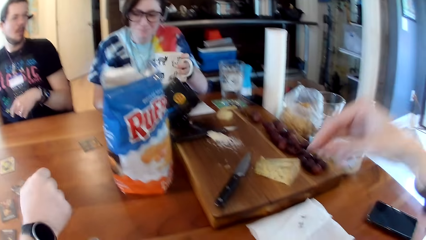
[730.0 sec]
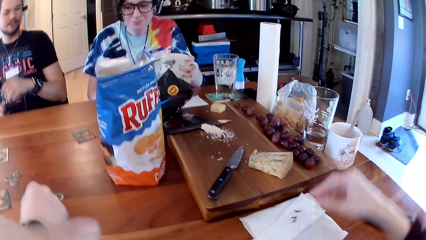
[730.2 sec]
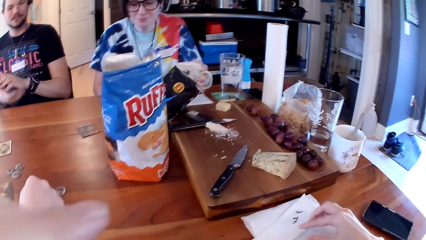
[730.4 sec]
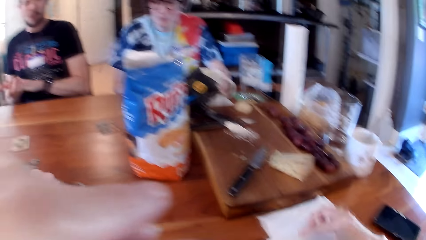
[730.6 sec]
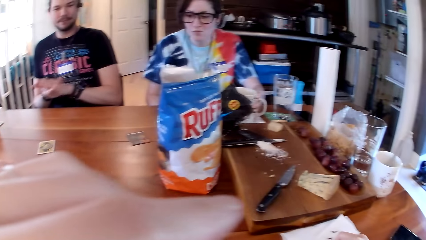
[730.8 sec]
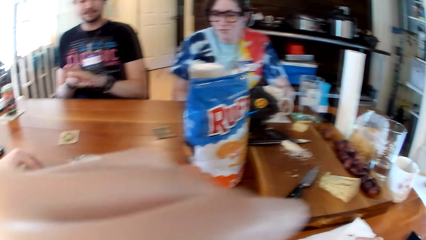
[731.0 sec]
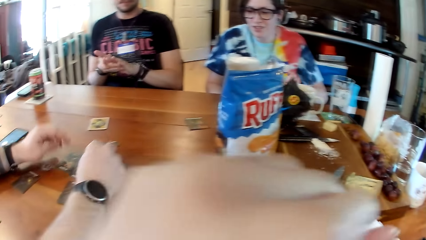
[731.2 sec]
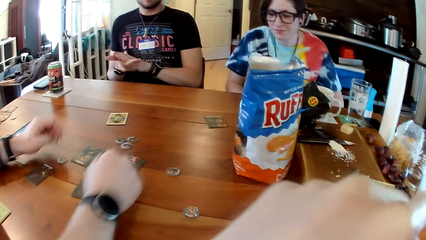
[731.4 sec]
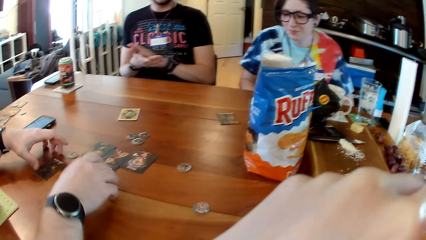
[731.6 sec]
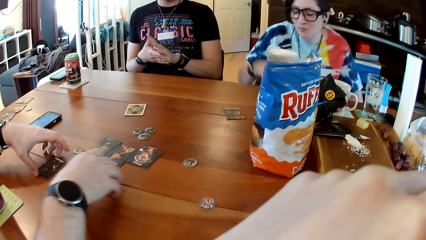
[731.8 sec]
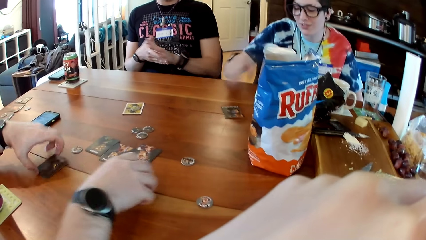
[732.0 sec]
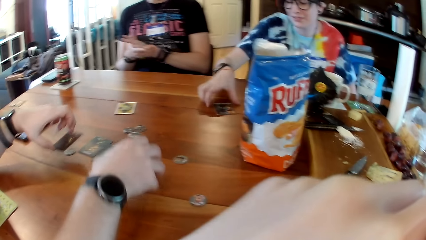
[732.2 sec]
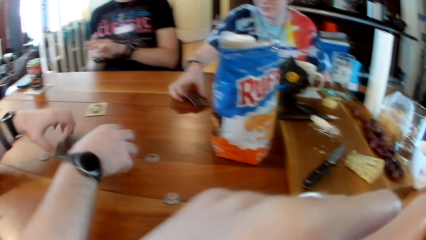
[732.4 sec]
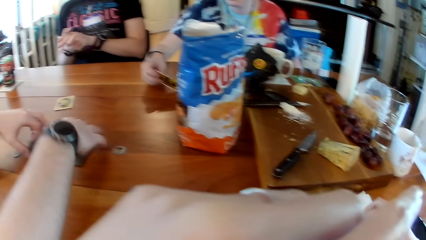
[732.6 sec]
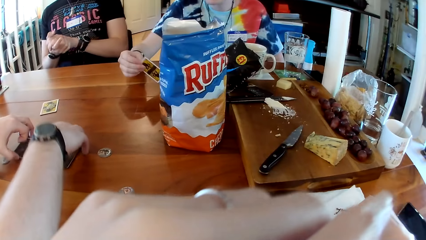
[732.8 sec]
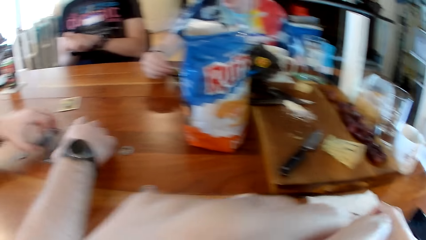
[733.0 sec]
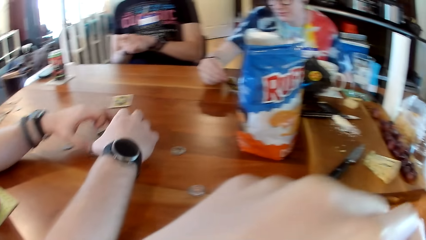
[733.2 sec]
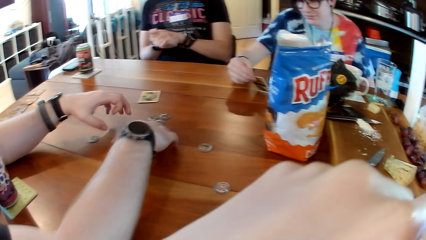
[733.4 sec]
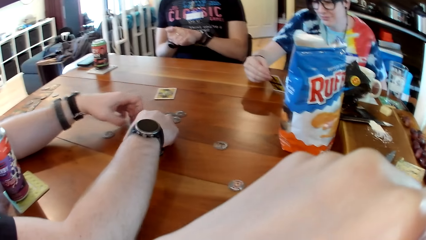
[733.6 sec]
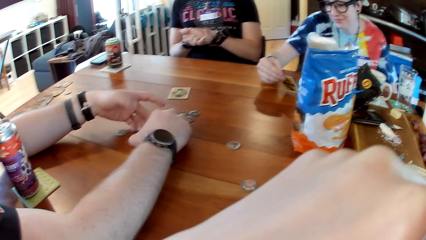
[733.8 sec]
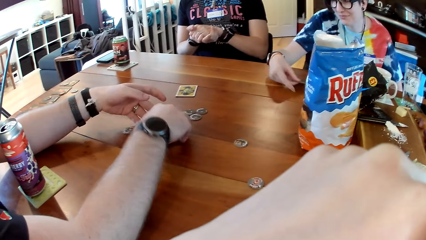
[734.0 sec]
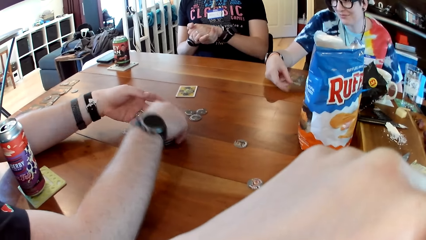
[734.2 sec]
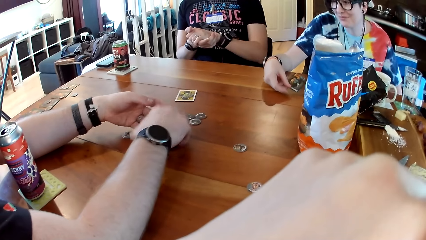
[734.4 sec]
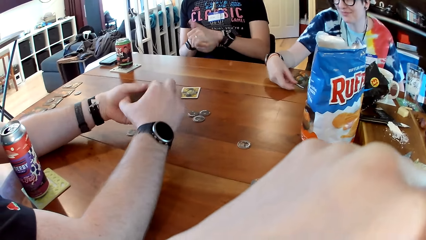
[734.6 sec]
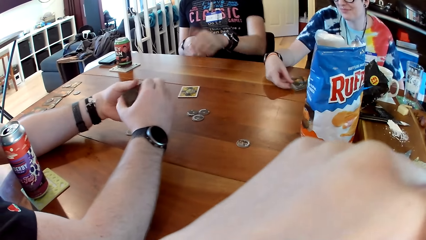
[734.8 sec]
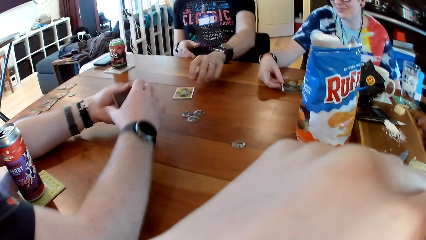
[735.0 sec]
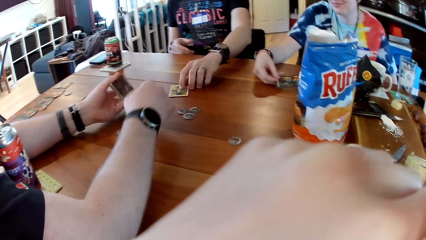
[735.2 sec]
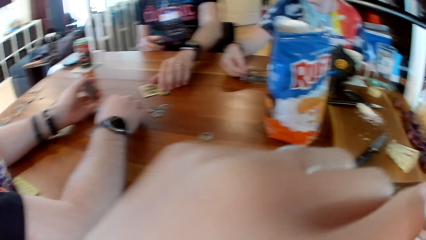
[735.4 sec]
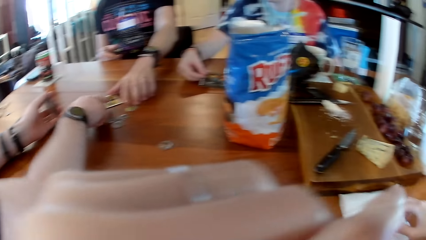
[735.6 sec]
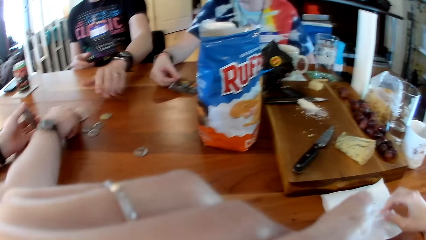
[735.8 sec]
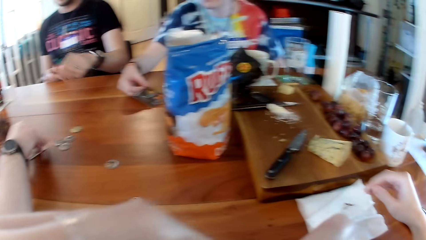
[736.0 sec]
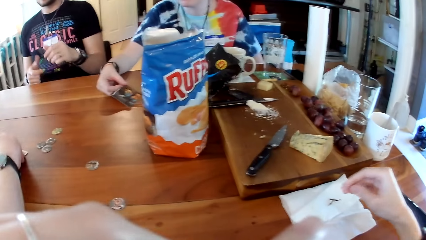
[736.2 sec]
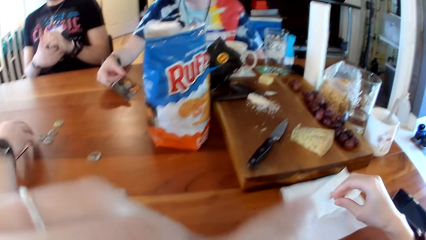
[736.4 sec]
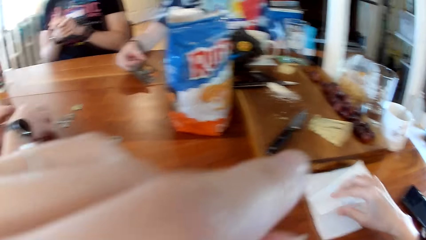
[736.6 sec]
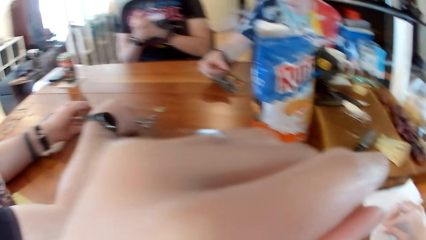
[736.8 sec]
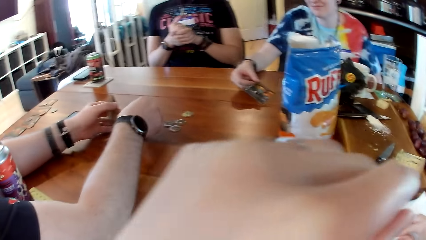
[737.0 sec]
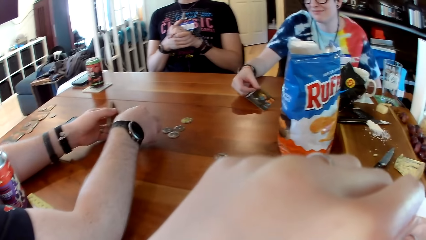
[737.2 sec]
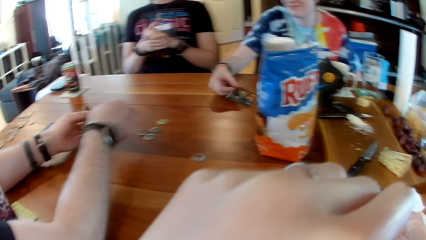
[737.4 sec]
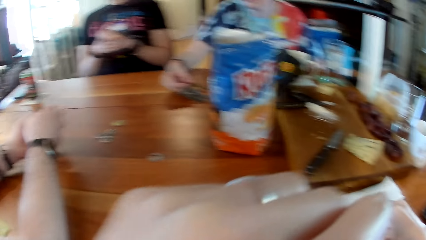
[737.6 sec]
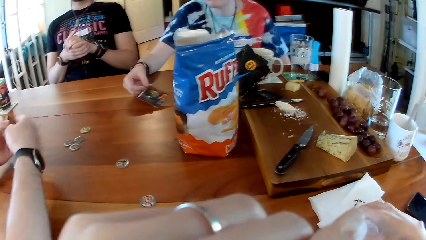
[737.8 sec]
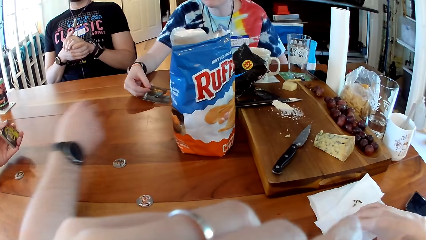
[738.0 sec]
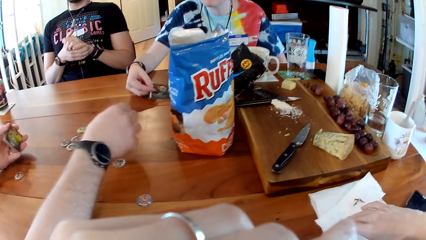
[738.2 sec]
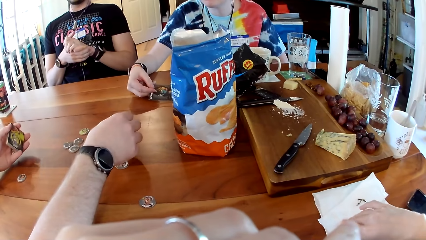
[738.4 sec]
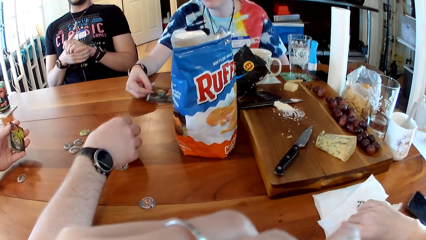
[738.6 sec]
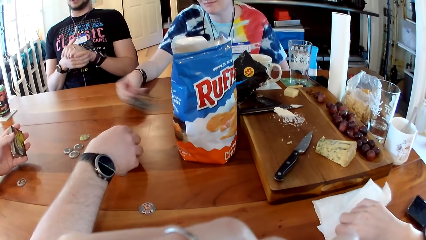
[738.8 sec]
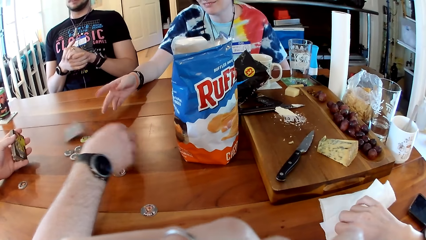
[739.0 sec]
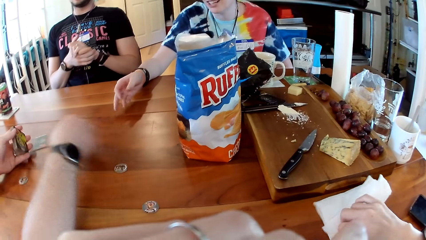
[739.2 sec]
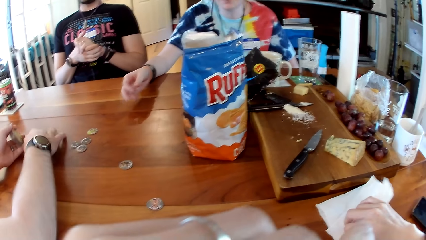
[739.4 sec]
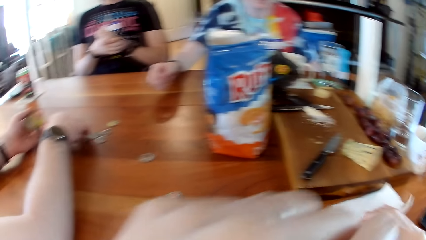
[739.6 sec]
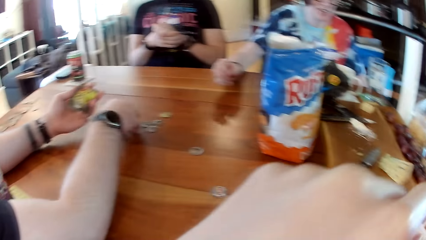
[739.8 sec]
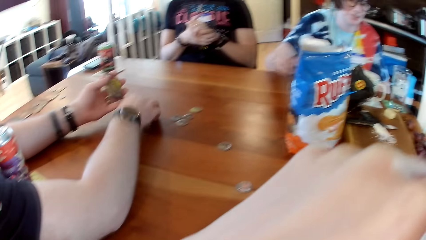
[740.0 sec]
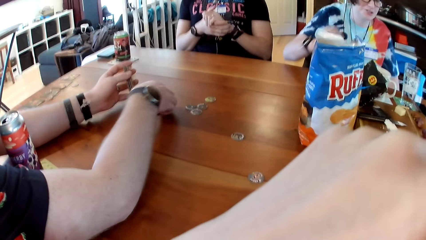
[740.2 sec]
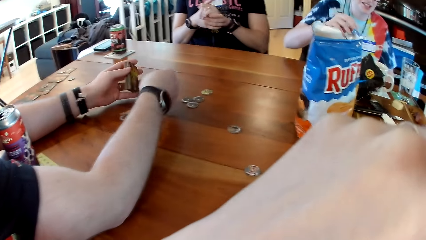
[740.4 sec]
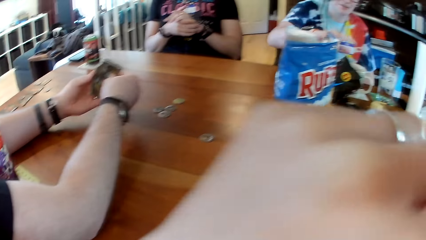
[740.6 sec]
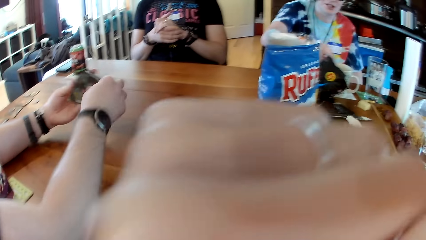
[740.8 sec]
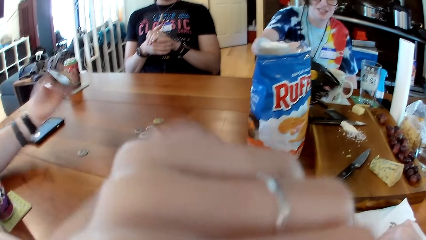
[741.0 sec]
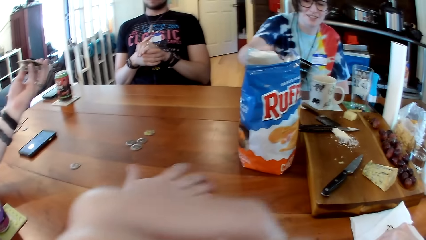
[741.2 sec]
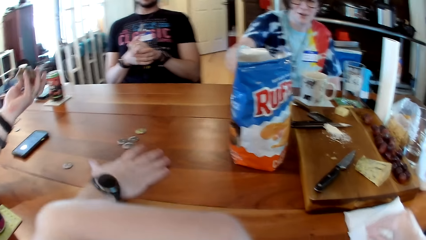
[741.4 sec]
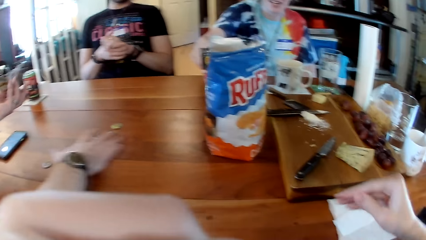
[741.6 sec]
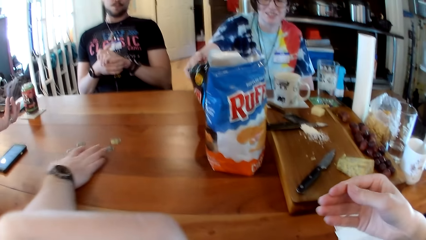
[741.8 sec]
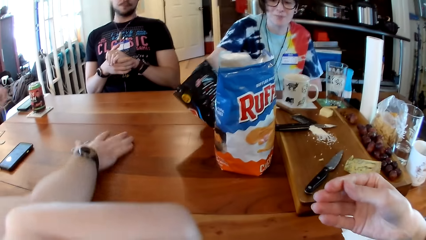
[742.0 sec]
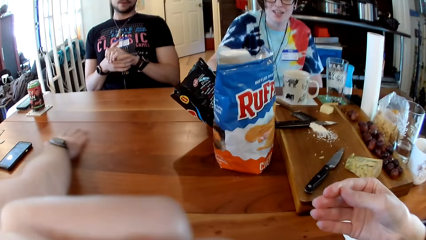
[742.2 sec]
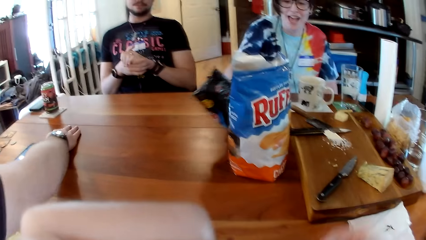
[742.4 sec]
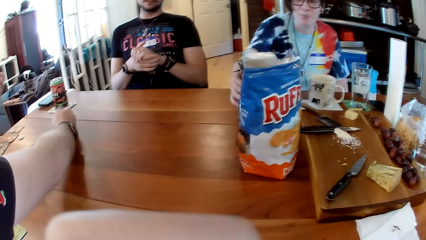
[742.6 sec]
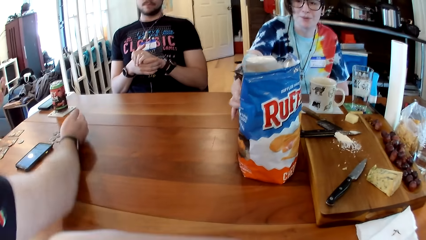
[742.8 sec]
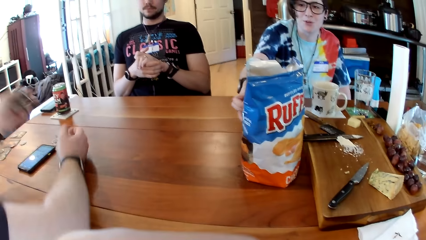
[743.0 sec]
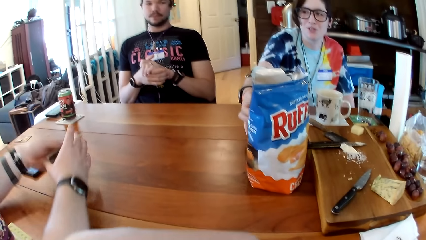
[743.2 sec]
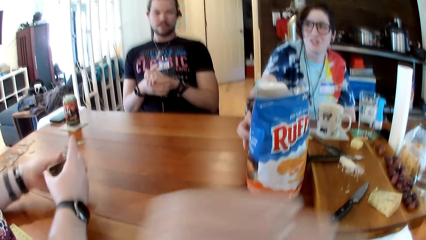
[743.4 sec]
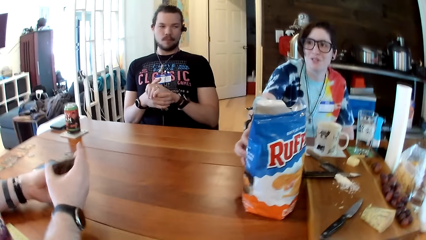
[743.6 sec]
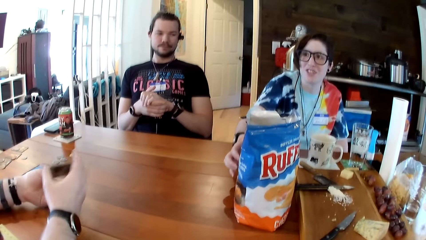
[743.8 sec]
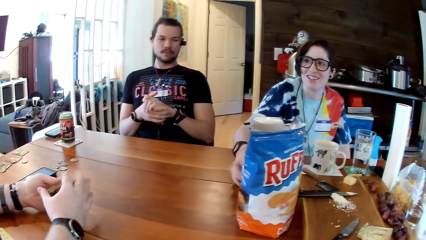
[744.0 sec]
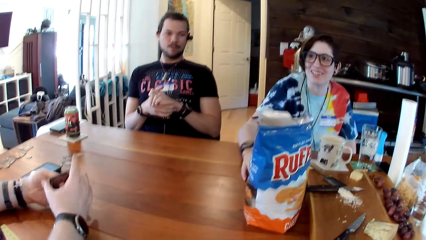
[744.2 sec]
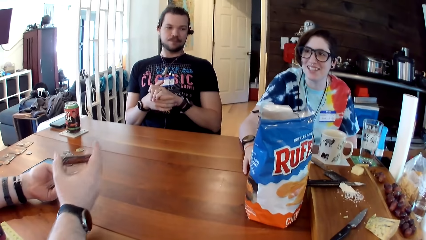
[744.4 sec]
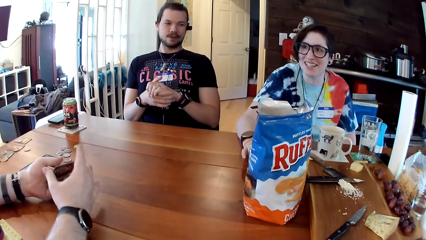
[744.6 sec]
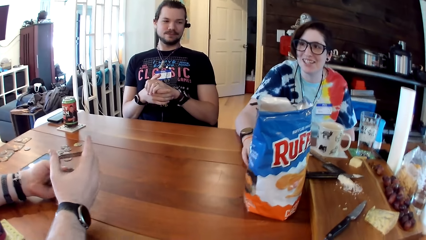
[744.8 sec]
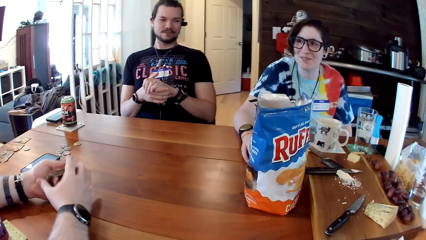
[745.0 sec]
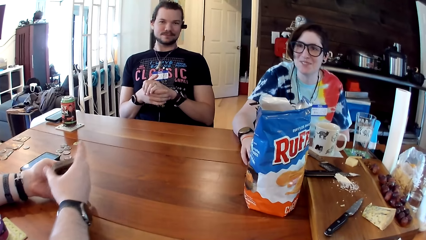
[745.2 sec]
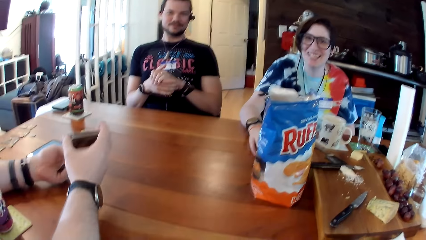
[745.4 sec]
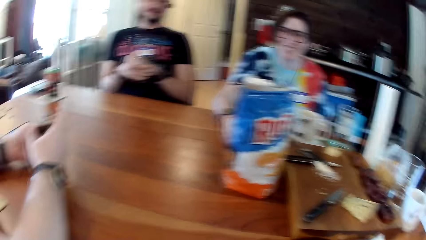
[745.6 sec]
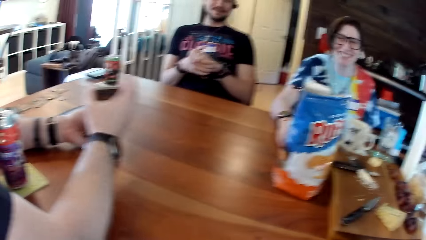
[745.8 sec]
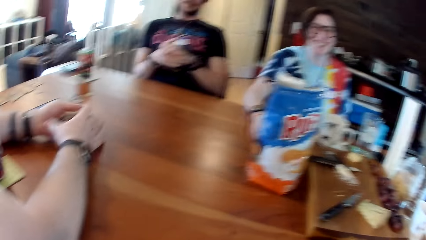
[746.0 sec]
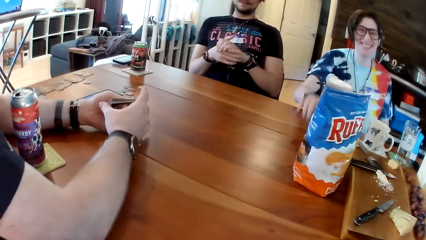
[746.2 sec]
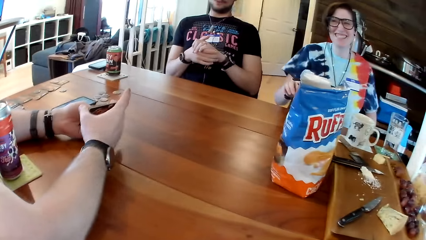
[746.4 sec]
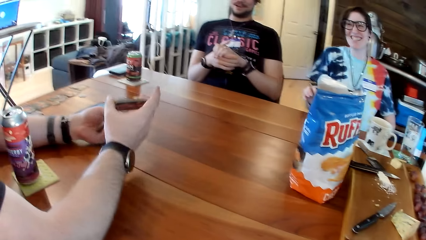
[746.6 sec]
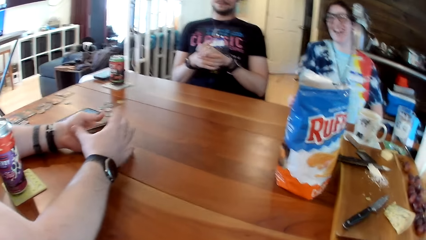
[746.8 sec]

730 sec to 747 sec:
A man moves some cards on the table with both hands. A woman drops the cup of tea on the paper towel on the table with her right hand. The camera wearer holds a serviette. The man picks the card from the table with his left hand, and picks the card from the table with his right hand. The woman picks the card from the table with her right hand. The man drops the card in his left hand on a card on the table, and drops the card in his right hand on a card on the table. The man picks the cards from the table with his left hand, and picks the cards from the table with his right hand. The man drops the cards in his left hand on the card on the table, and drops the cards in his right hand on the cards on the table. The man picks the cards from the table with his right hand, and passes the card from his right hand to his left hand. The man talks to a girl. Another man moves a token from a card on the table to the table with his left hand. The first man moves the card on the table with his right hand, picks the card from the table with his right hand, and passes the card from his right hand to his left hand. The woman throws the card on the table with her right hand. The first man picks the card from the table with his right hand, and passes the card from his right hand to his left hand. The woman repositions the bag of chocolate with her right hand. The first man moves the tokens on the table with his right hand, and shuffles the cards with both hands.
